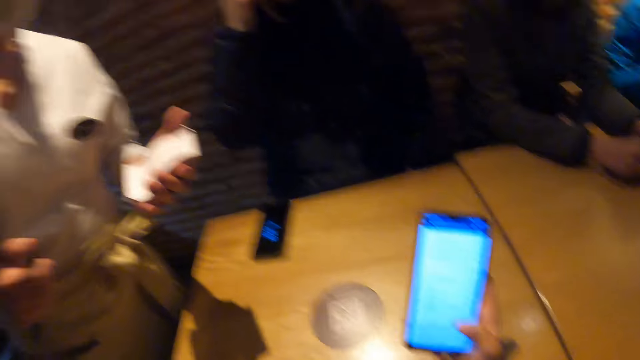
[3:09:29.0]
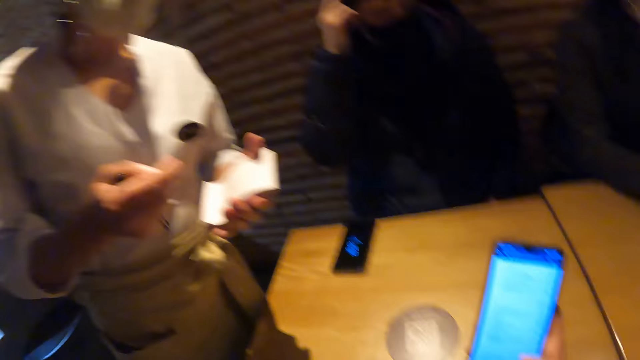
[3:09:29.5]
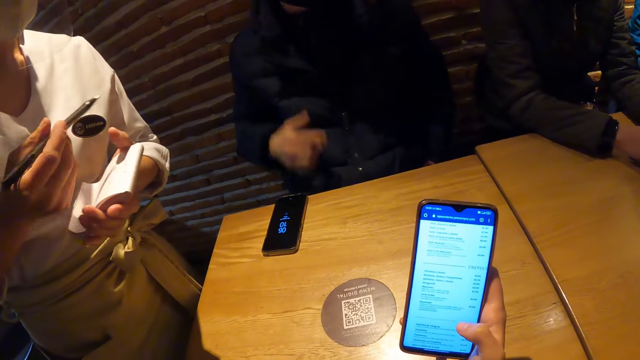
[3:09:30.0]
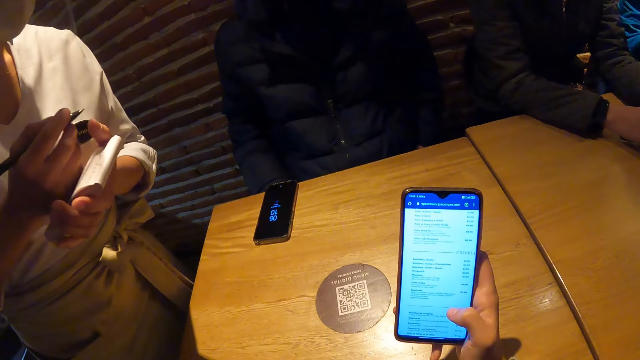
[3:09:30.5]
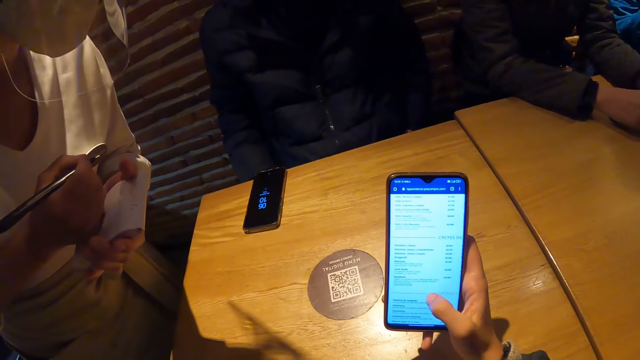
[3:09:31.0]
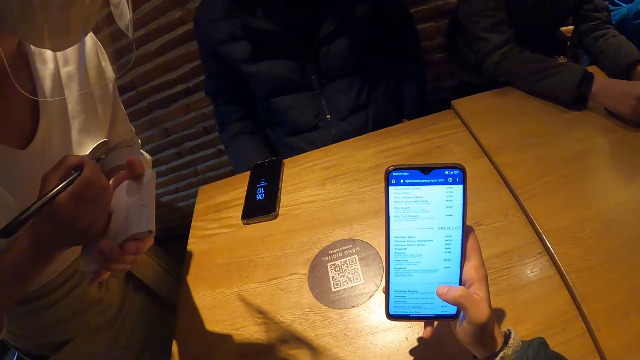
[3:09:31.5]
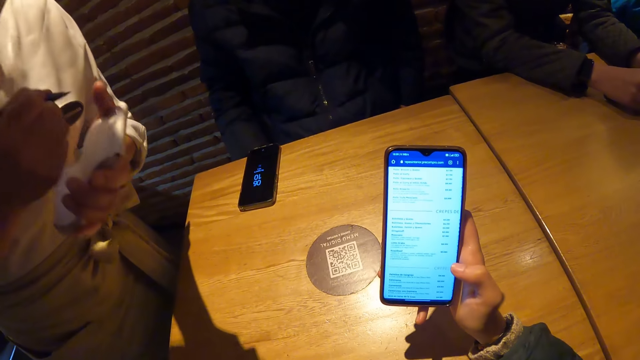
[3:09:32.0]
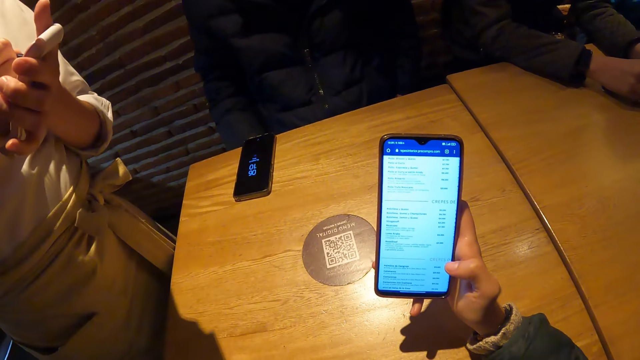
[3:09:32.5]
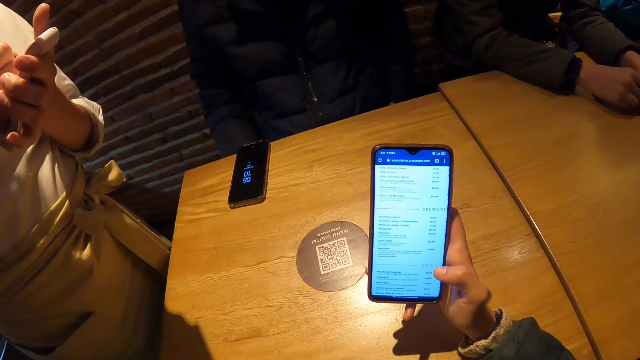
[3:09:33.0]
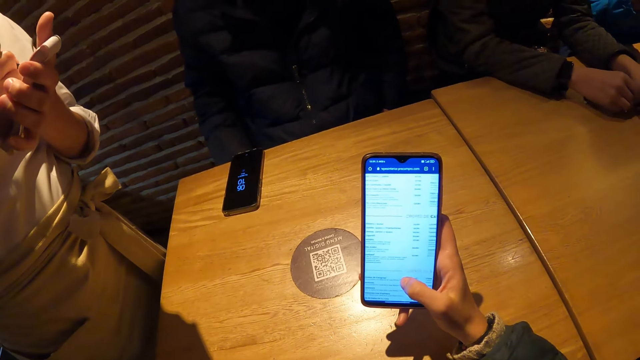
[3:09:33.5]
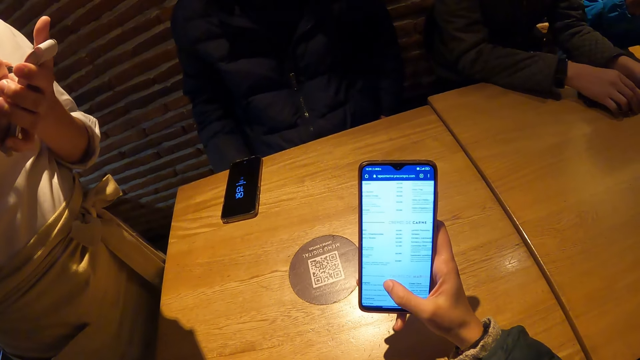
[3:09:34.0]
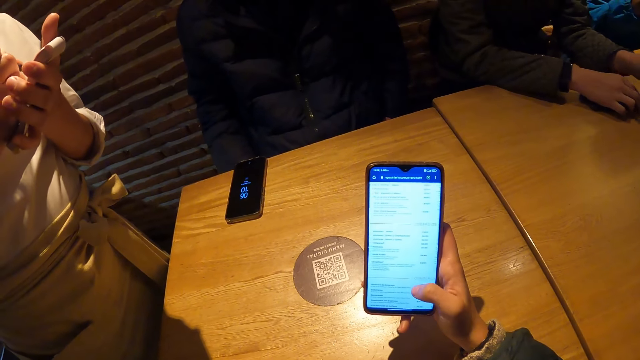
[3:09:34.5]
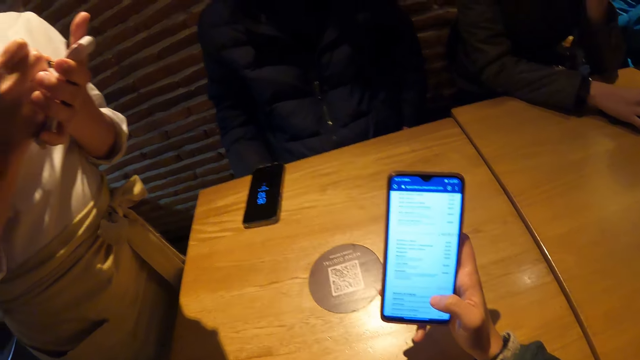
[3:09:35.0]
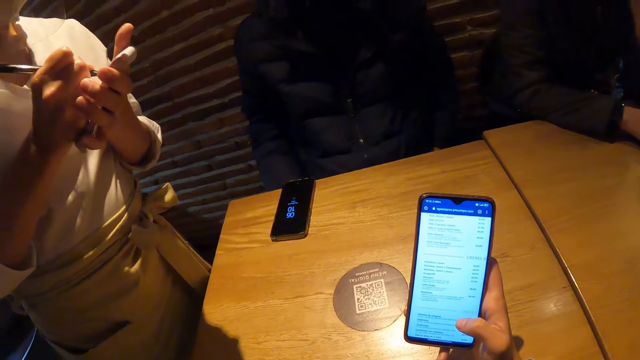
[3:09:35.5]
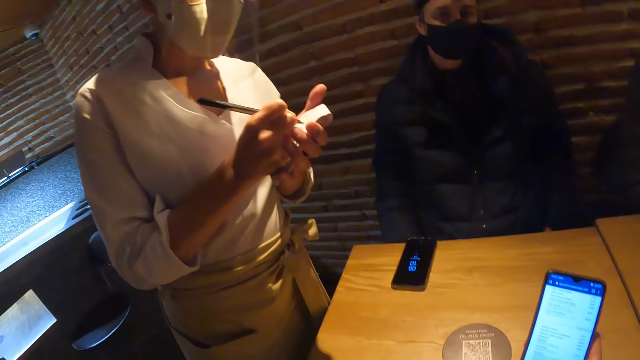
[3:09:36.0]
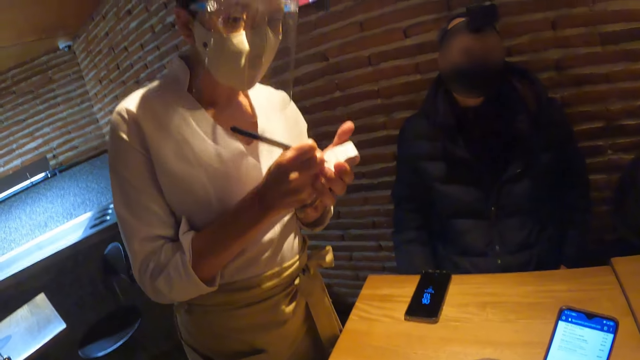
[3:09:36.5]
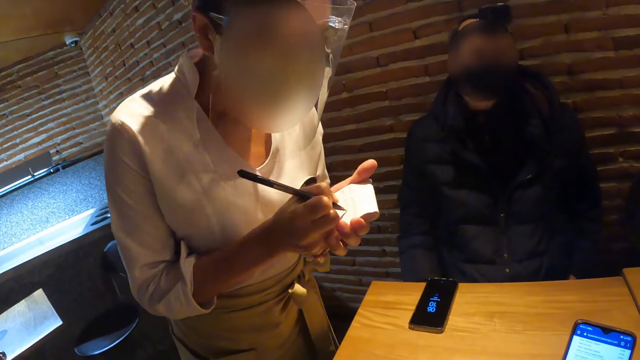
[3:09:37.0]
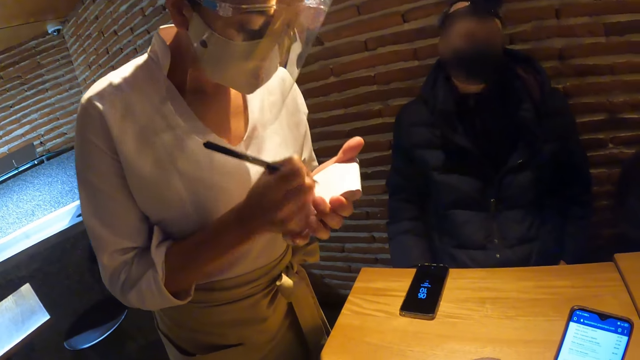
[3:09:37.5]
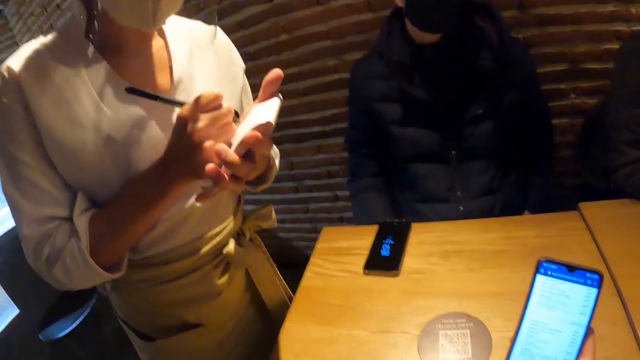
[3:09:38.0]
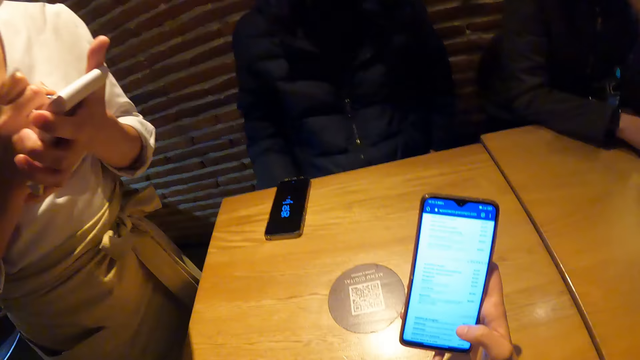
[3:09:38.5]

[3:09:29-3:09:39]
The camera wearer interacts with the waitress. The waitress jots down an order for the camera wearer with a pen and jotter in her hands, and bends.

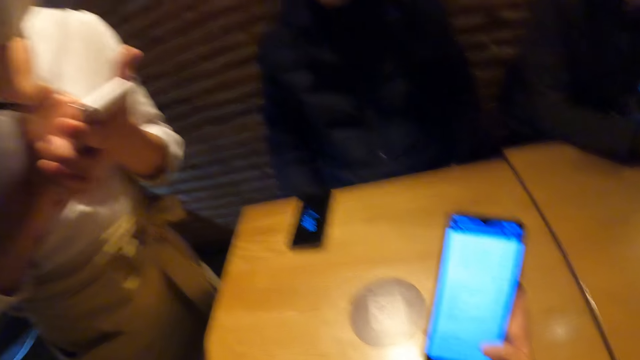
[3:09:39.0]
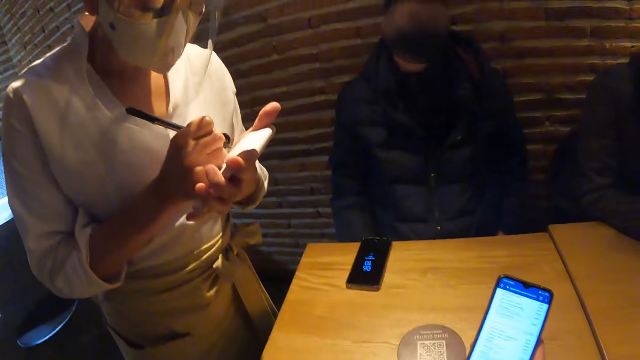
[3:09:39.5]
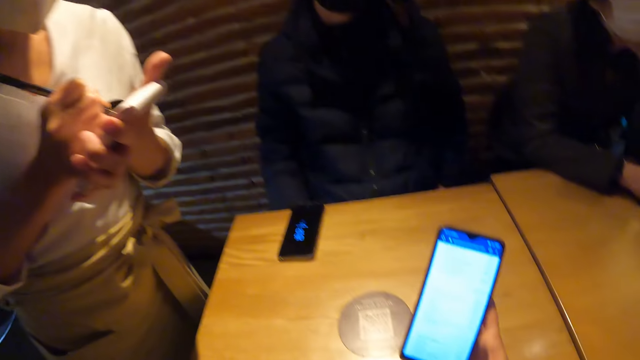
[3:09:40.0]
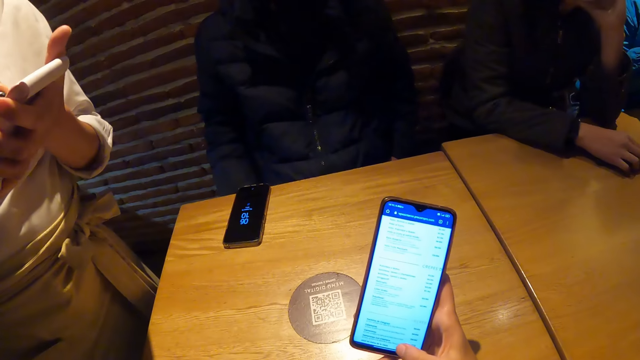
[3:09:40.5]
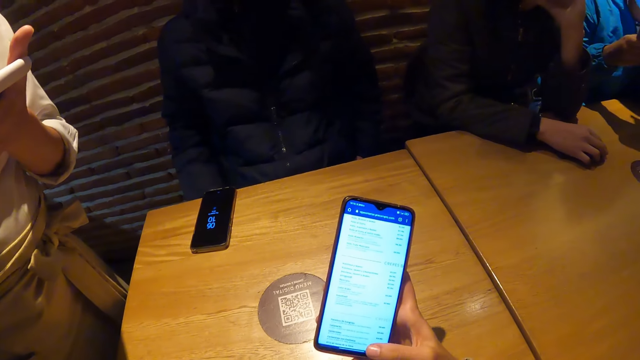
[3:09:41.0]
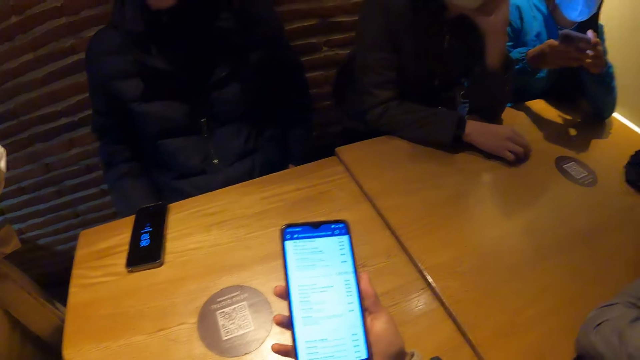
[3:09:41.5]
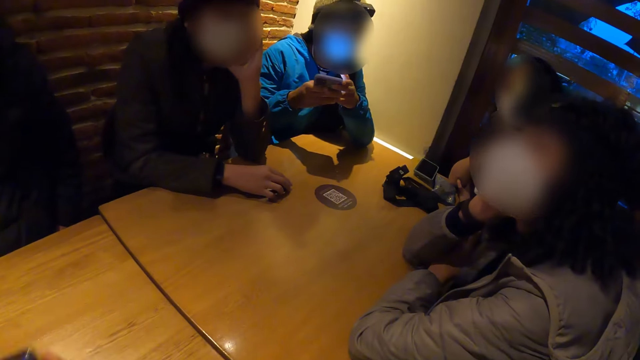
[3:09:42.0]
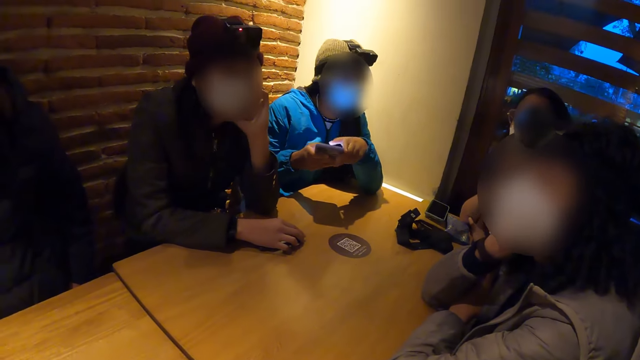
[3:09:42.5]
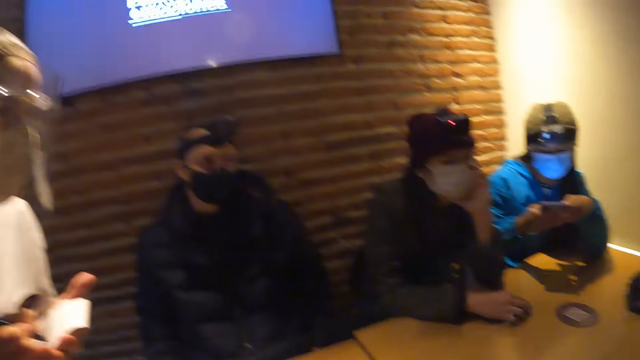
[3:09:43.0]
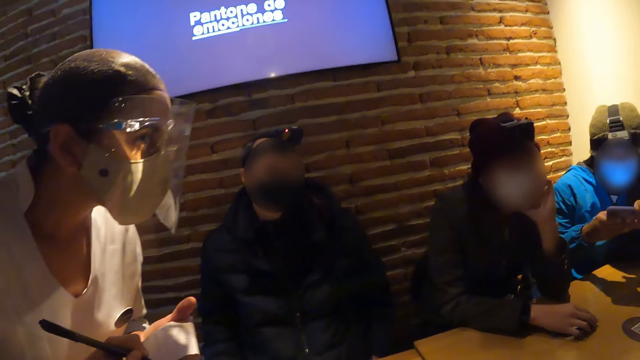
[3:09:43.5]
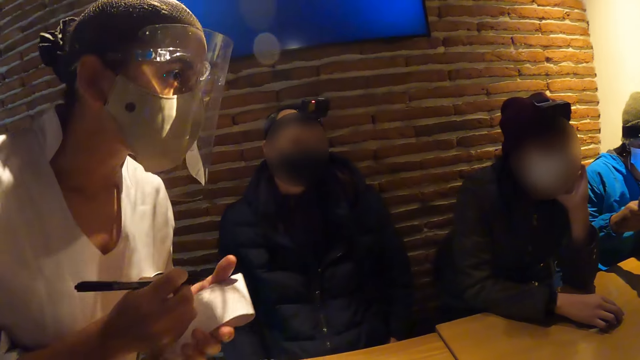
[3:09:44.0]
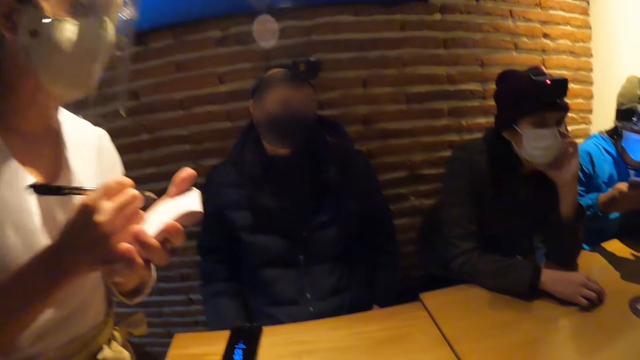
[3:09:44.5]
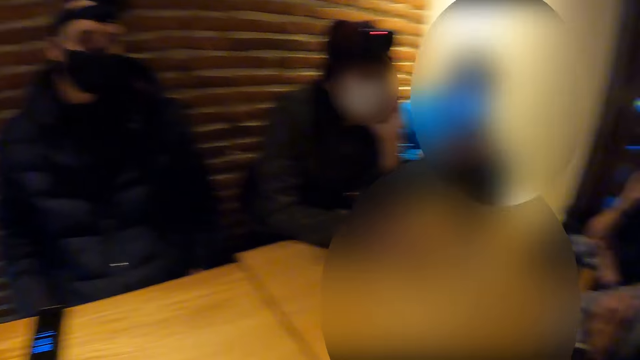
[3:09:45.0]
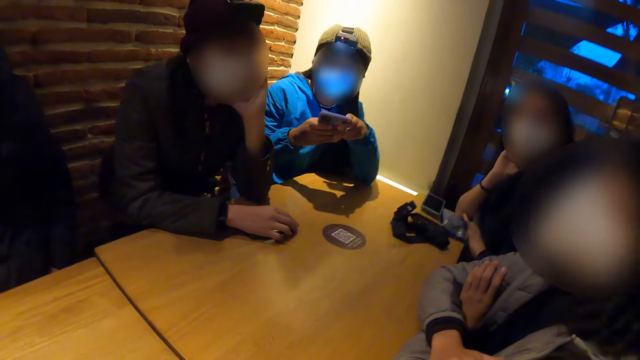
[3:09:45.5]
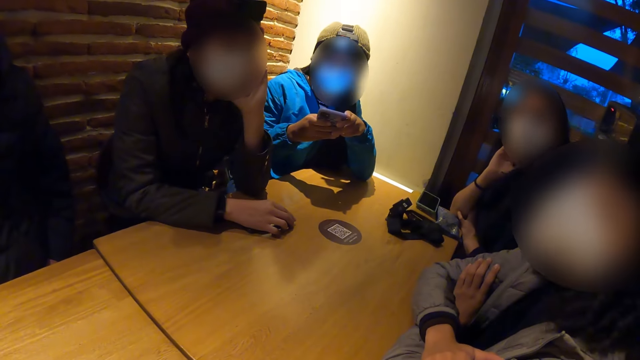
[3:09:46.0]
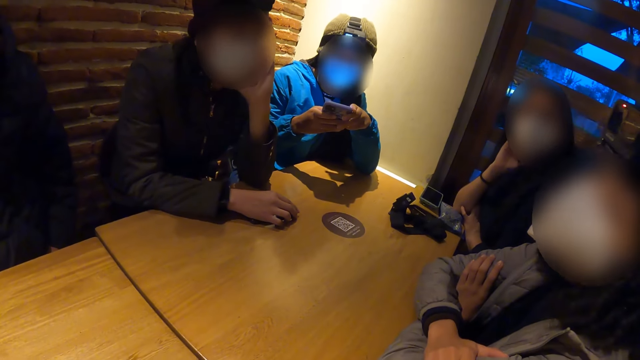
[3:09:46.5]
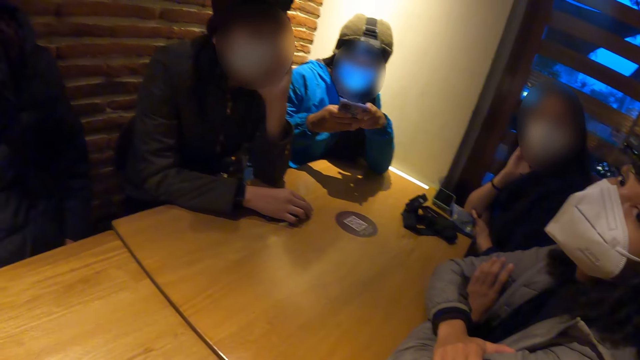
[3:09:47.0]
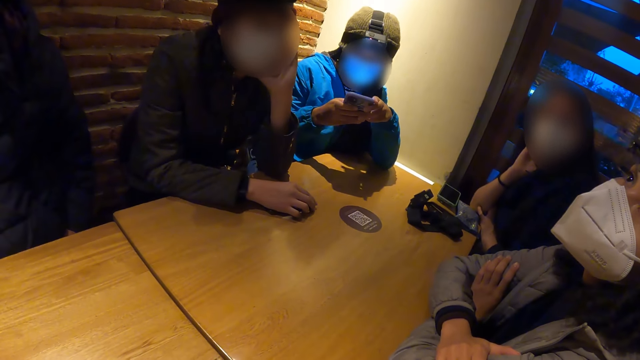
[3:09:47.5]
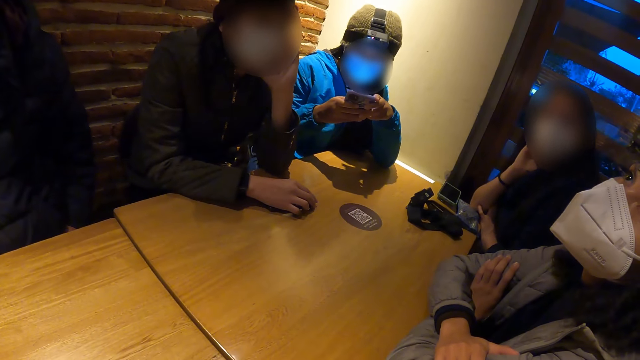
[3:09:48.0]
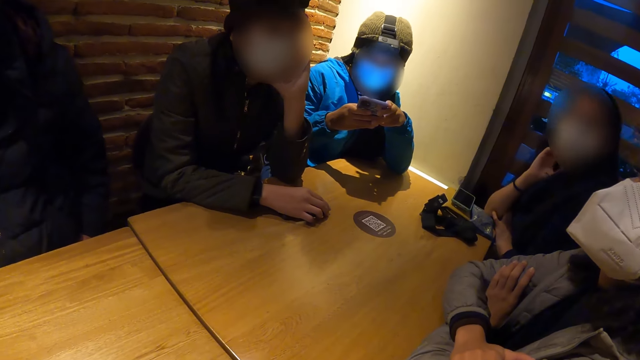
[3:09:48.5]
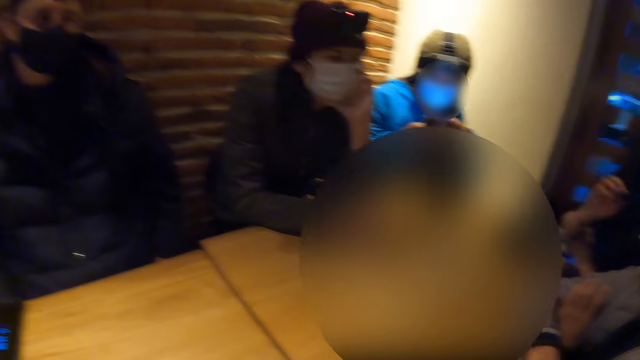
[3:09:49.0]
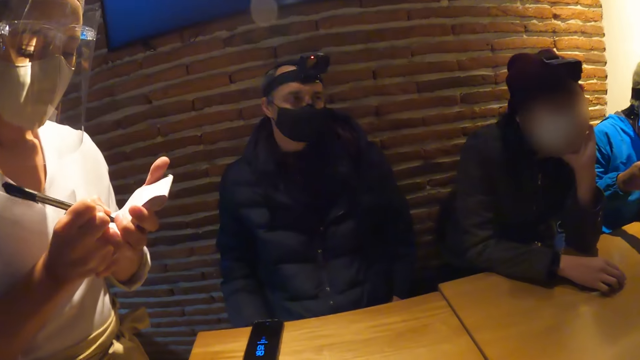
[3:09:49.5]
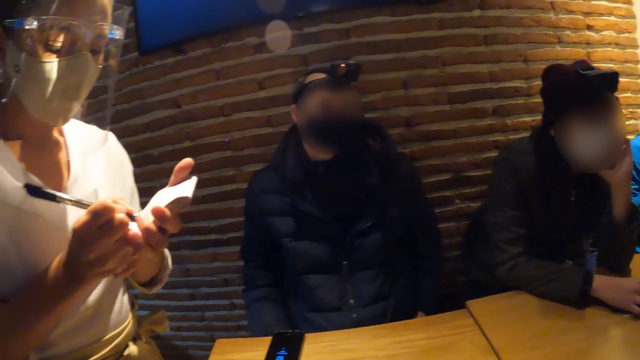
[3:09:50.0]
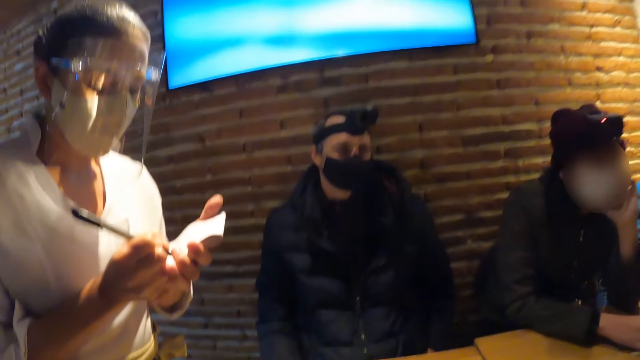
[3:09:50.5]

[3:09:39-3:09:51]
The waitress takes the order of a woman and another woman.
